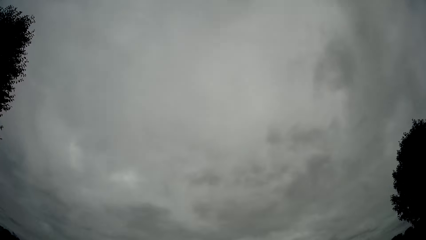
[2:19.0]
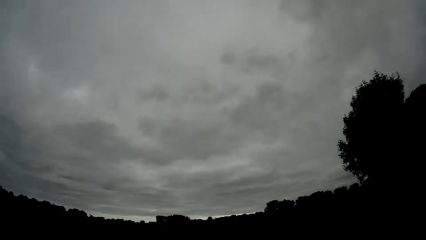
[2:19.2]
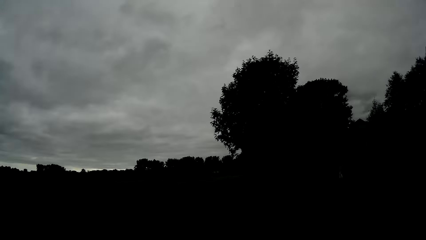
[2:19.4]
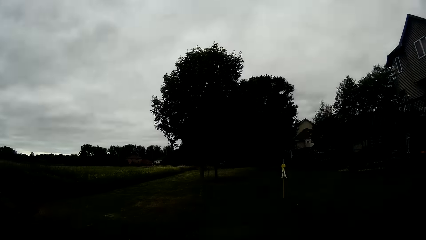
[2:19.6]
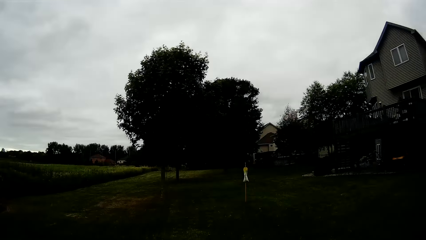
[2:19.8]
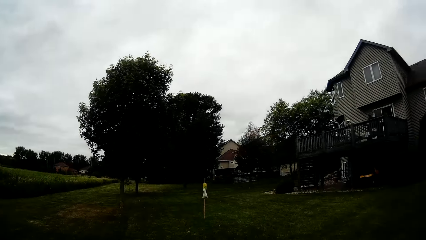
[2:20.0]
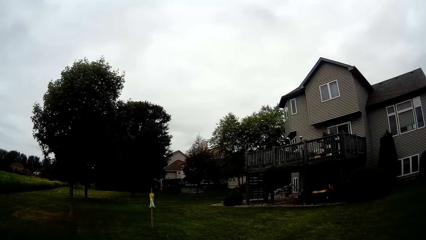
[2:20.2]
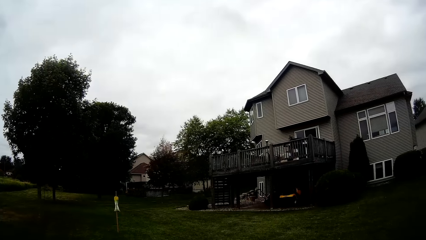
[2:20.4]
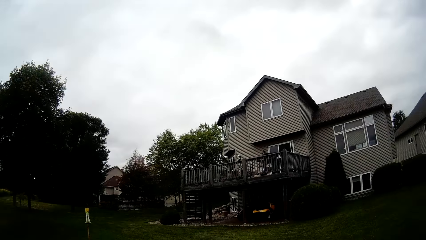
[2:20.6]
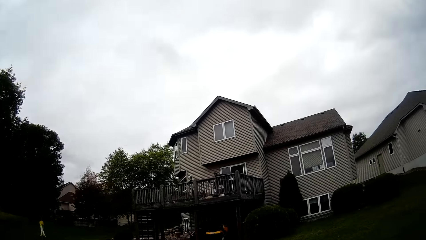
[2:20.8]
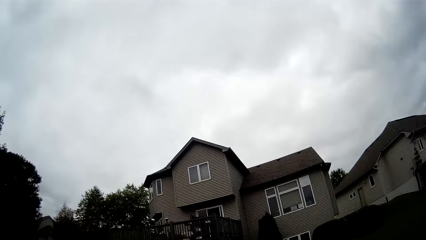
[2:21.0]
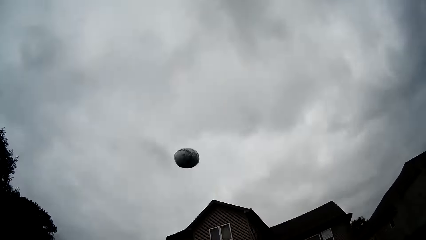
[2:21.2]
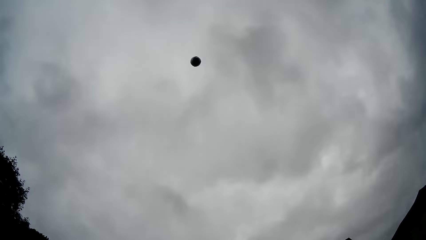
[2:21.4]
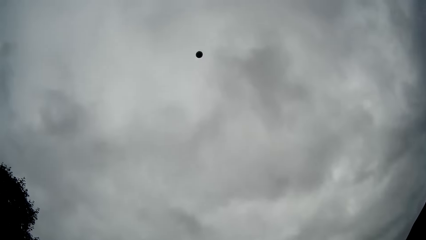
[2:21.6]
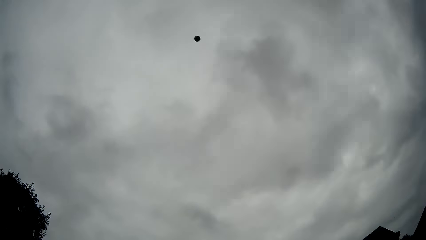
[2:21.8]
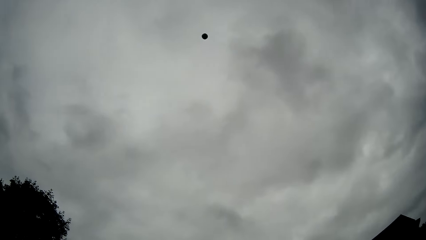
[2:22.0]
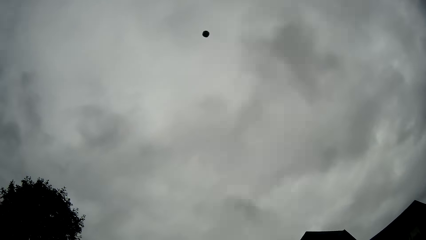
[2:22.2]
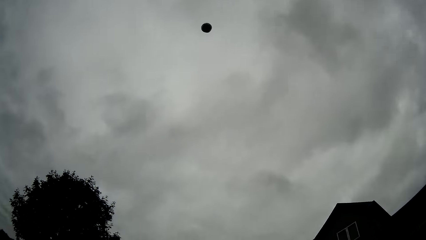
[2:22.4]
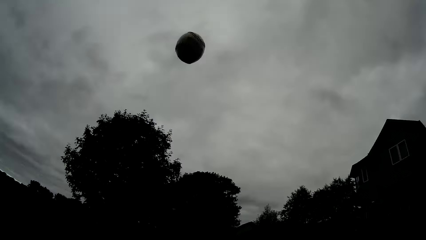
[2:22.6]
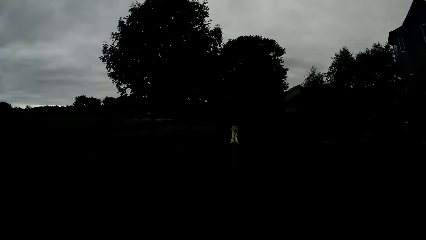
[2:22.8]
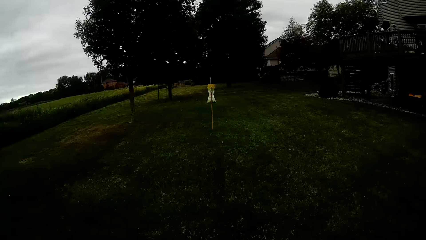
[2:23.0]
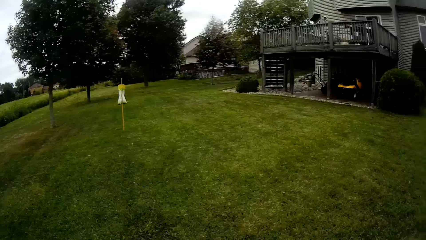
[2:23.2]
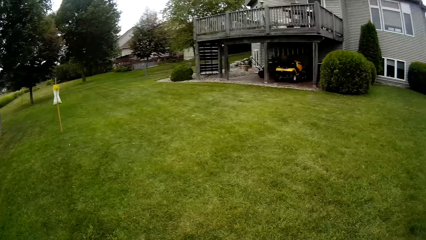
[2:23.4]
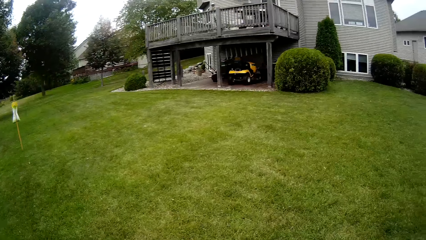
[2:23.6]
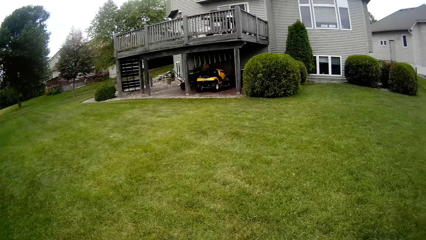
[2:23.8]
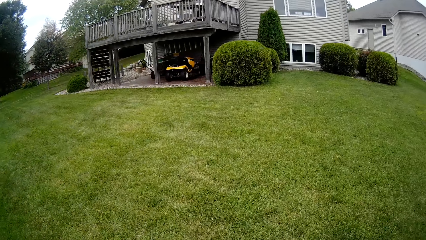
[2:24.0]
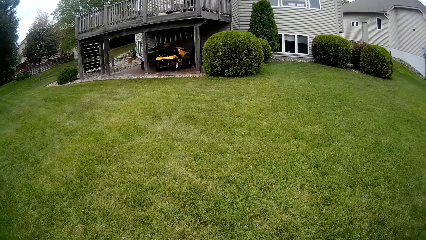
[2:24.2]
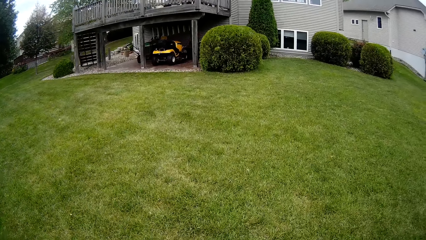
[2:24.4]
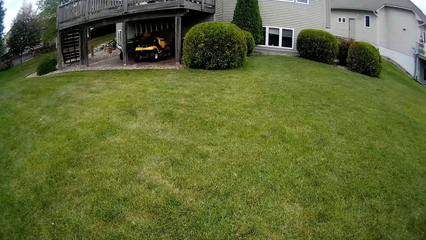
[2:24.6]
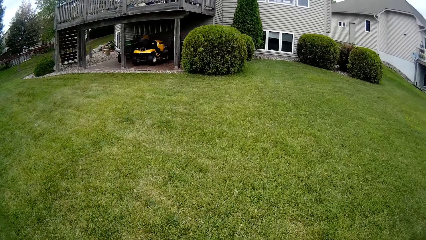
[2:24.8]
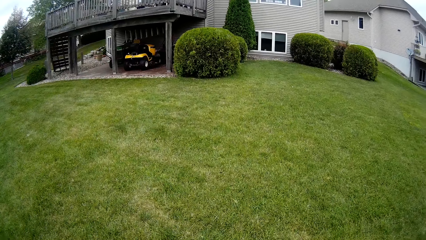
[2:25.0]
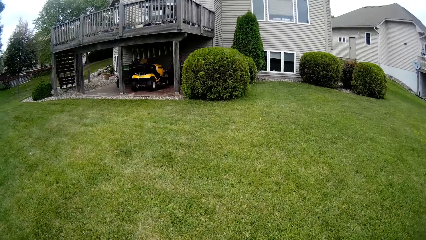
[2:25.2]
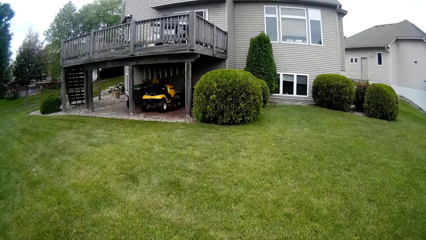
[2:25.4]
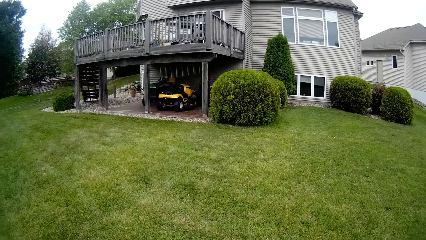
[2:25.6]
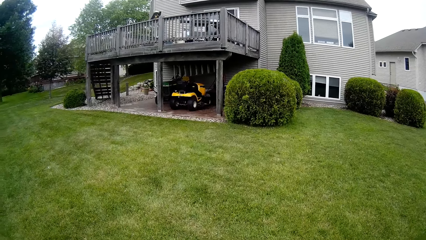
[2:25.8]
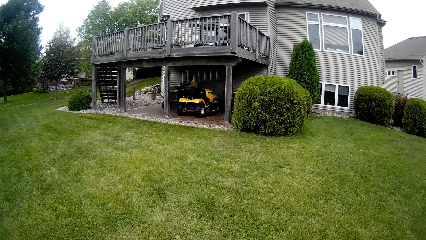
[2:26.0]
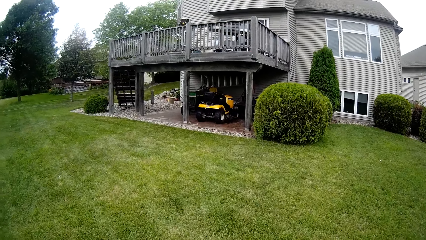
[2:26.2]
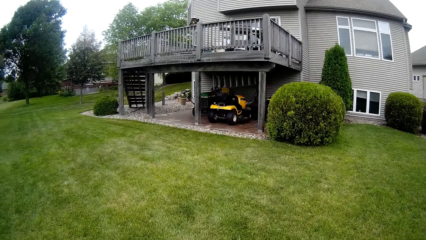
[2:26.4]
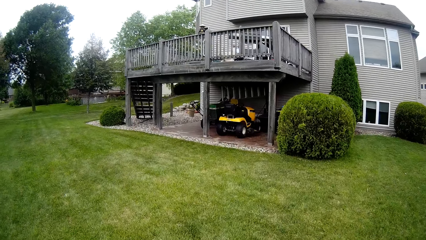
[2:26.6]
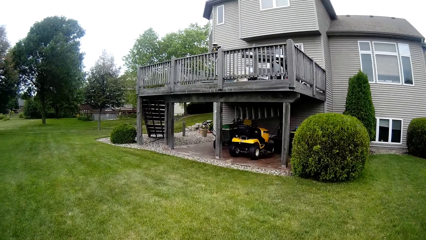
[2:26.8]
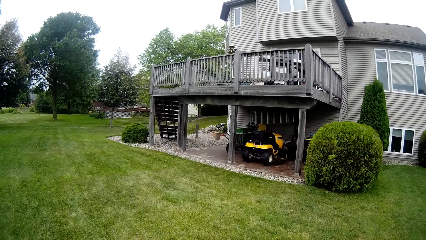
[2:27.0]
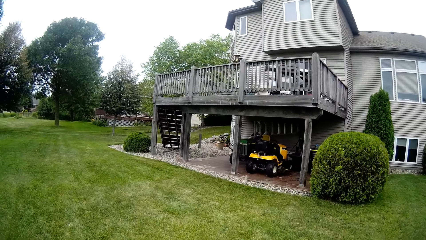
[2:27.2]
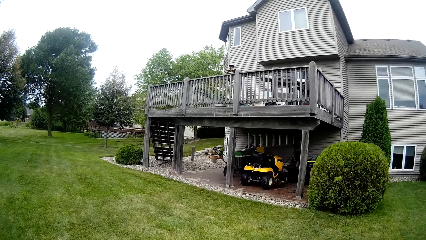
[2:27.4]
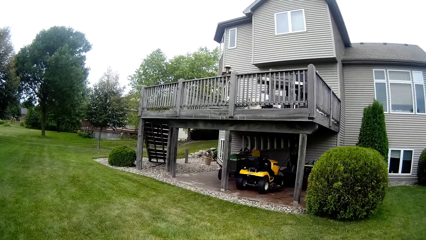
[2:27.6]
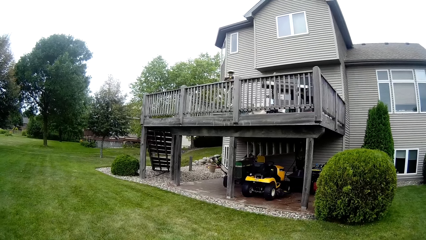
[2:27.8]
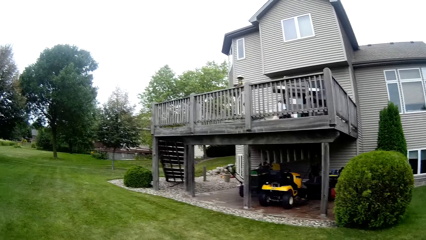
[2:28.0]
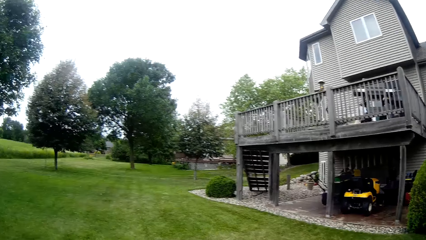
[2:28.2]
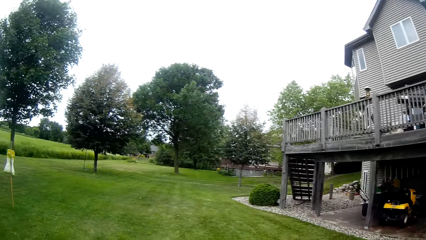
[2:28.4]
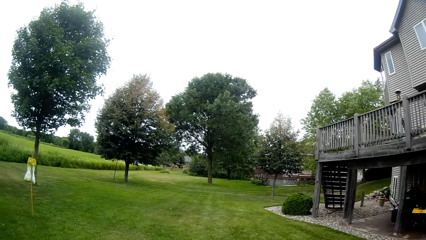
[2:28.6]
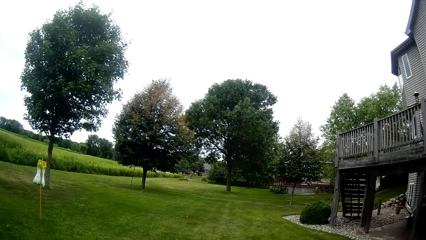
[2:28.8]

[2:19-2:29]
The camera wearer catches the baseball. They throw the baseball into the air. They catch the baseball. They walk around the lawn.

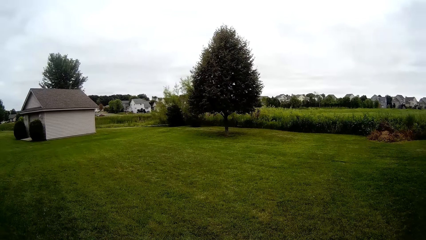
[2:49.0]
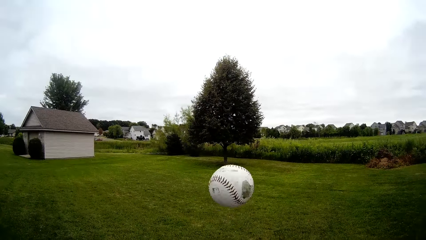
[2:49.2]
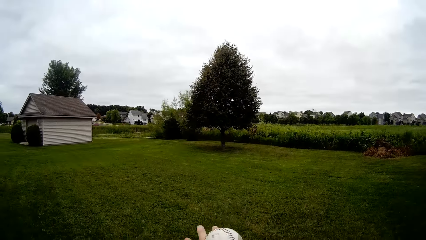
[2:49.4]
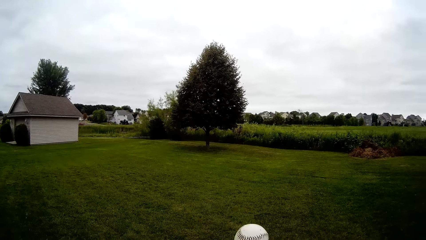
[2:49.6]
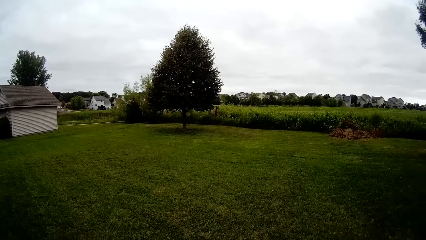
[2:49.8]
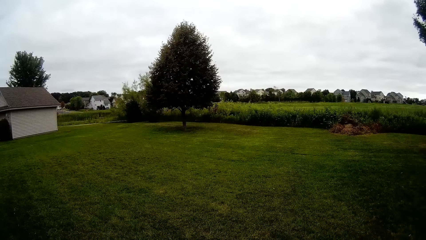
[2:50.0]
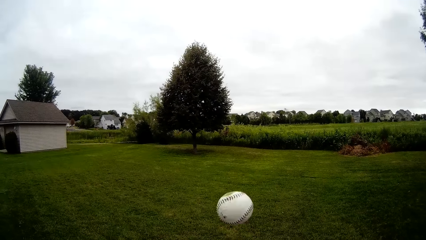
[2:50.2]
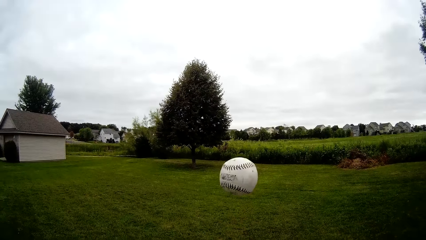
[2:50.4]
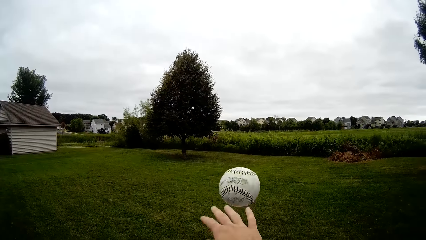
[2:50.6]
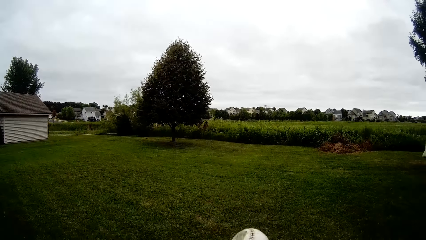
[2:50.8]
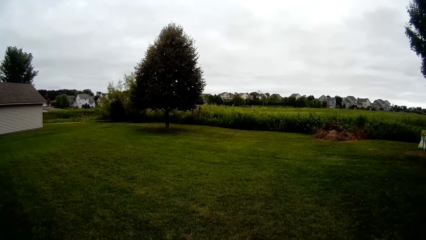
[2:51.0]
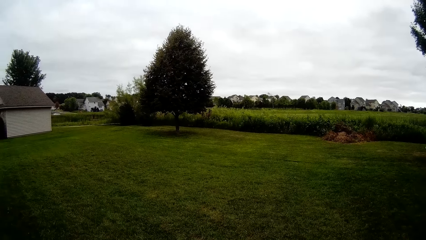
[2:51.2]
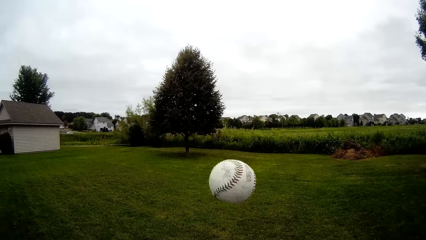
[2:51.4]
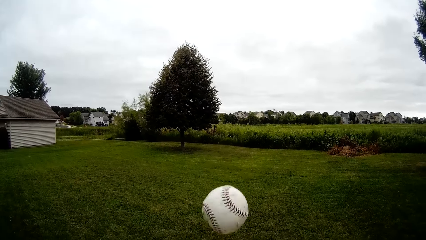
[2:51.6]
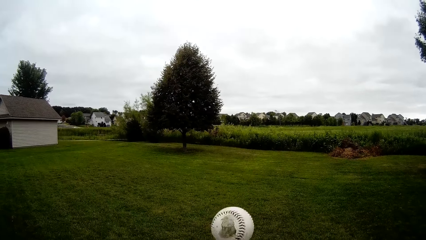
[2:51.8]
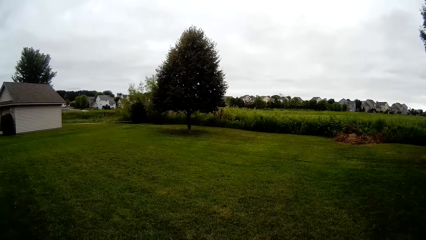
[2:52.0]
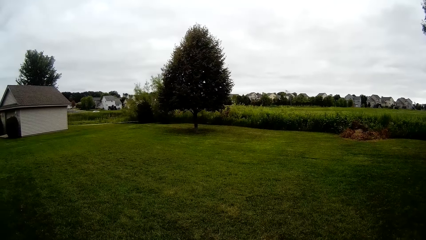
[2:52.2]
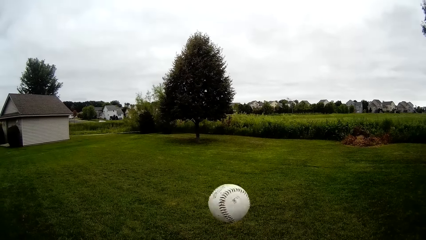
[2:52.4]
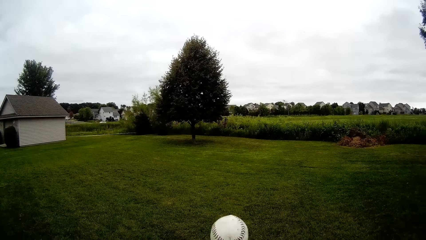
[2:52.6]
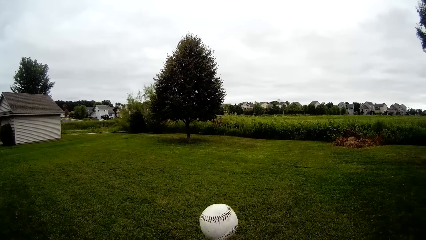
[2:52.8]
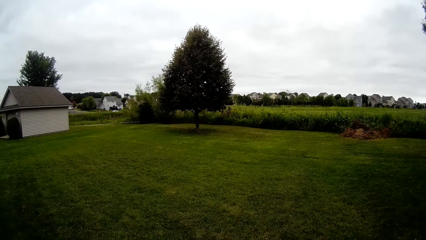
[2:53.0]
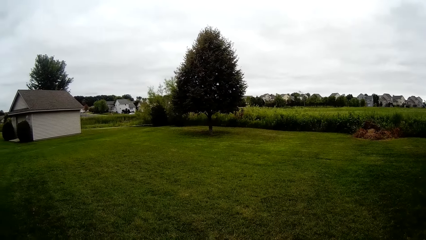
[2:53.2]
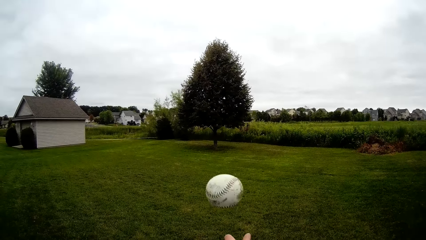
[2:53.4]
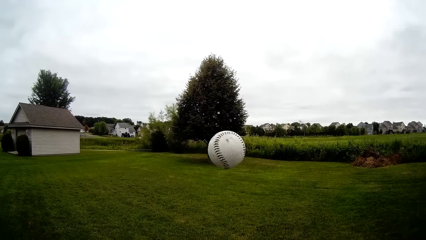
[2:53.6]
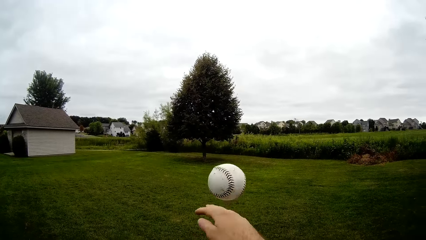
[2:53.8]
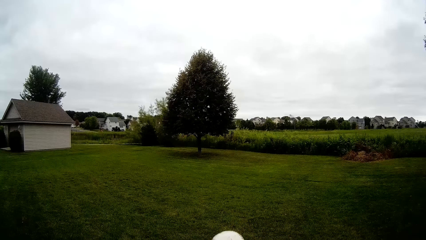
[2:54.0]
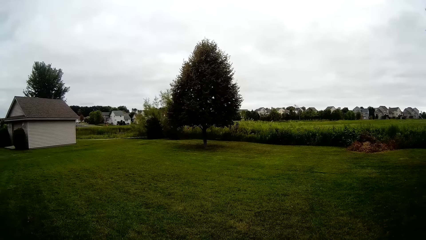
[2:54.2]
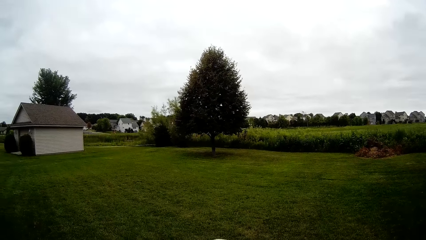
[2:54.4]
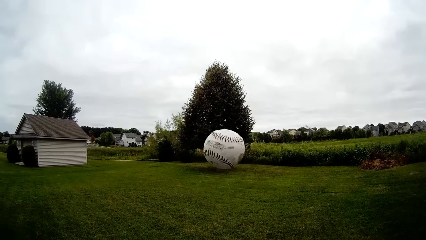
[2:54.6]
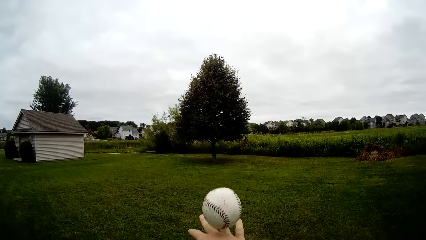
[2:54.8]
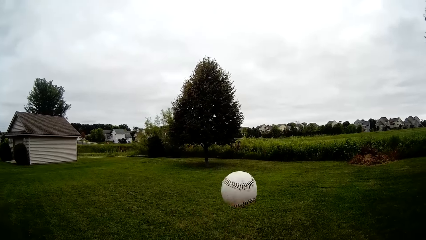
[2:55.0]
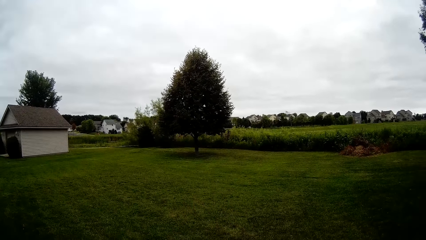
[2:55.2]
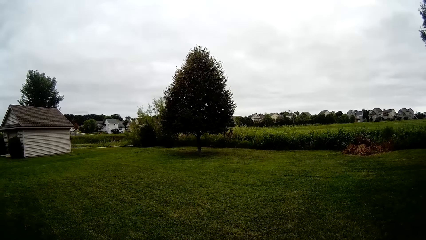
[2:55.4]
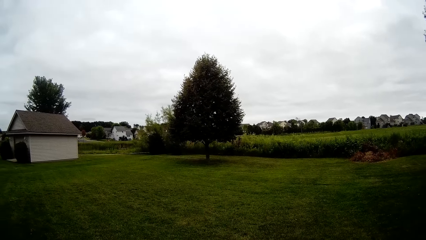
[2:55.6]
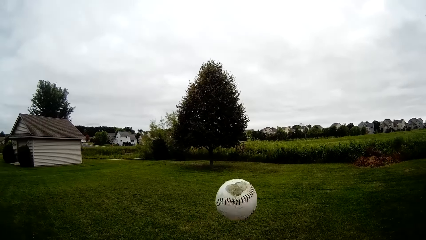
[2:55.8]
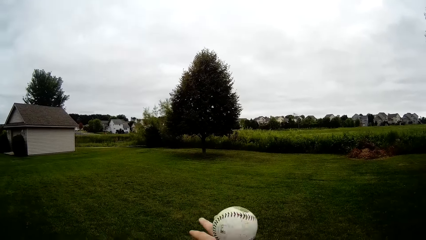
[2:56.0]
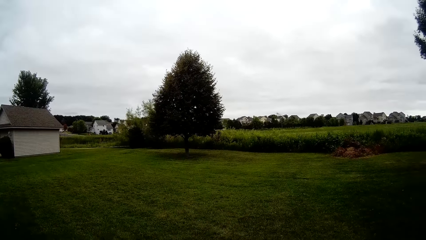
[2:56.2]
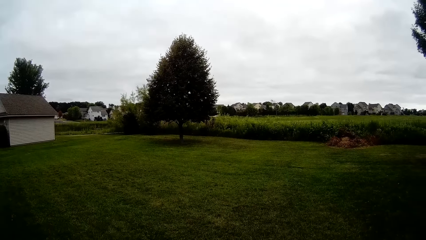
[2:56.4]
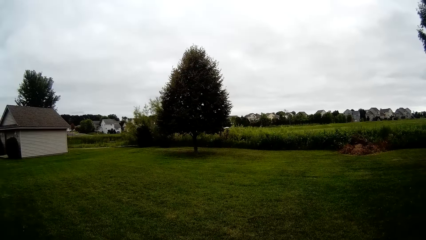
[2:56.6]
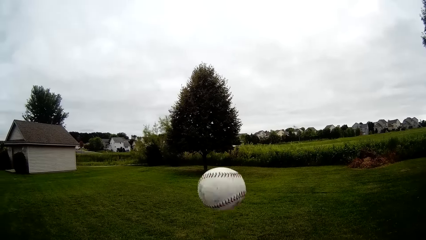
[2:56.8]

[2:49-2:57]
The camera wearer throws the baseball into the air. He catches the baseball with his right hand. He throws the baseball into the air. He catches the baseball with his right hand. He throws the baseball into the air. He catches the baseball with his right hand. He throws the baseball into the air. He catches the baseball with his right hand. He throws the baseball into the air with his right hand. He catches the baseball with his right hand. He throws the baseball into the air. He catches the baseball with his right hand. He throws the baseball into the air. He catches the baseball with his right hand.
